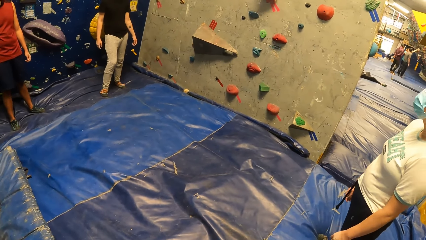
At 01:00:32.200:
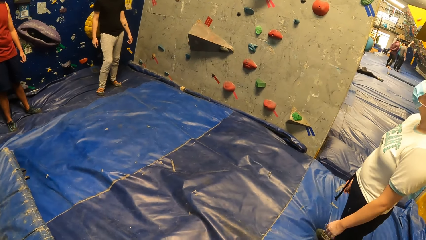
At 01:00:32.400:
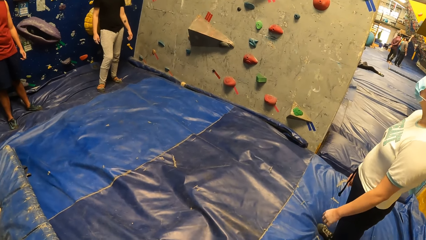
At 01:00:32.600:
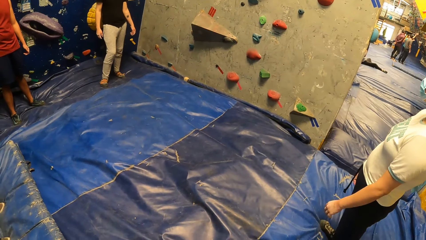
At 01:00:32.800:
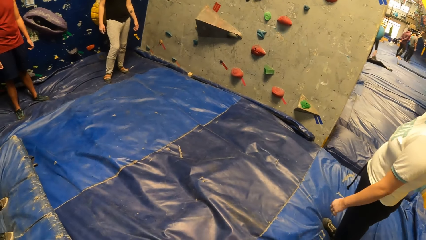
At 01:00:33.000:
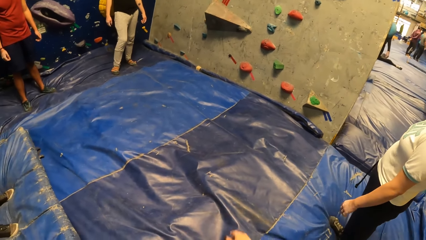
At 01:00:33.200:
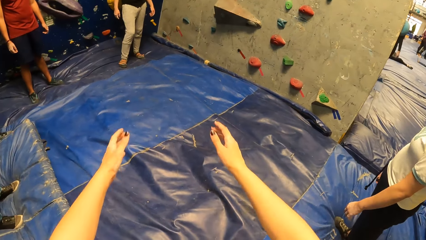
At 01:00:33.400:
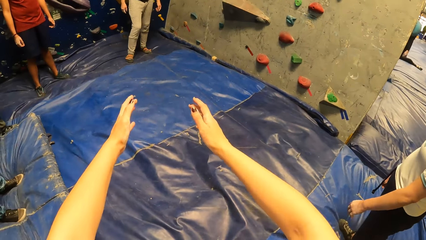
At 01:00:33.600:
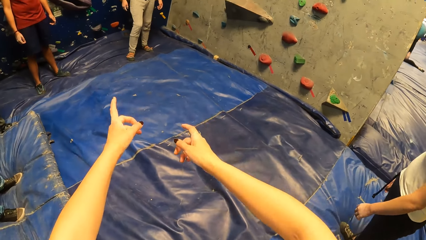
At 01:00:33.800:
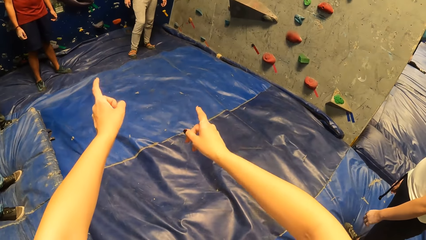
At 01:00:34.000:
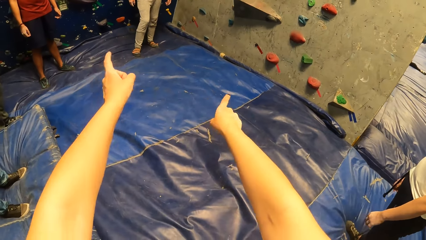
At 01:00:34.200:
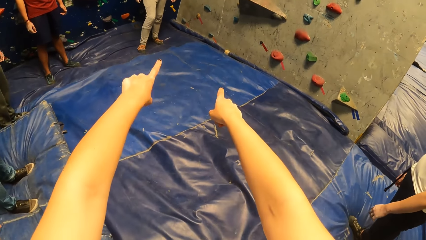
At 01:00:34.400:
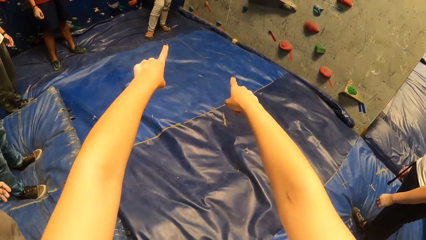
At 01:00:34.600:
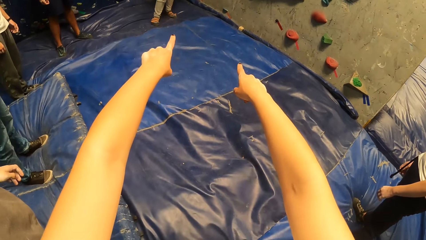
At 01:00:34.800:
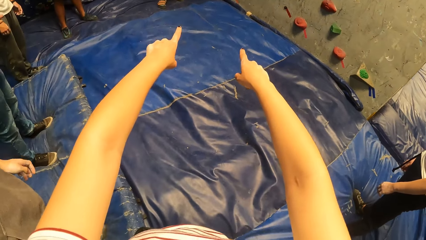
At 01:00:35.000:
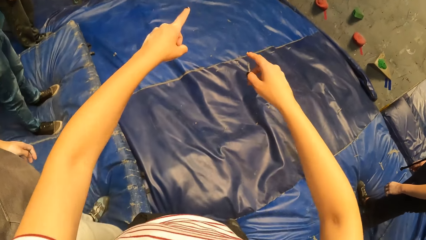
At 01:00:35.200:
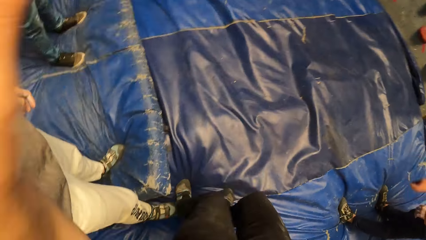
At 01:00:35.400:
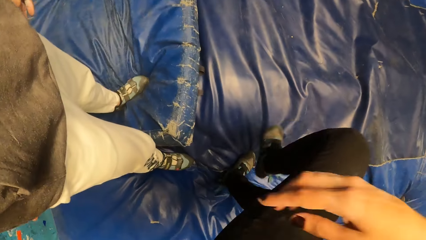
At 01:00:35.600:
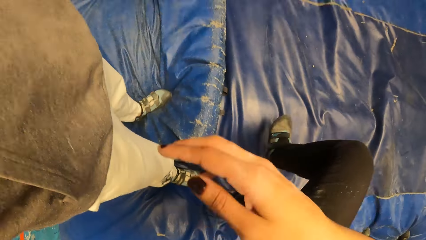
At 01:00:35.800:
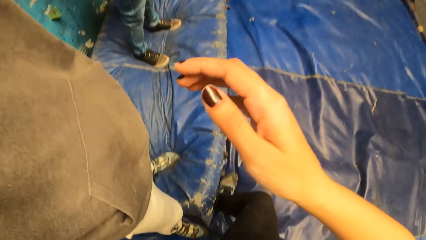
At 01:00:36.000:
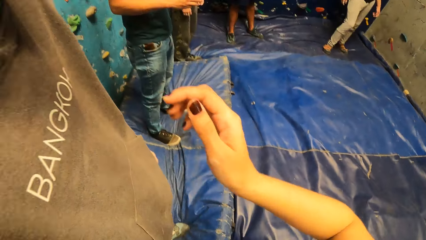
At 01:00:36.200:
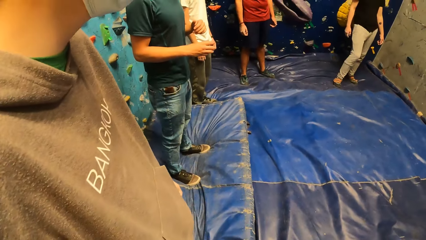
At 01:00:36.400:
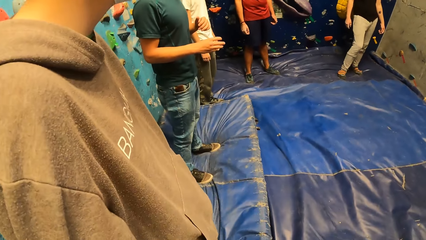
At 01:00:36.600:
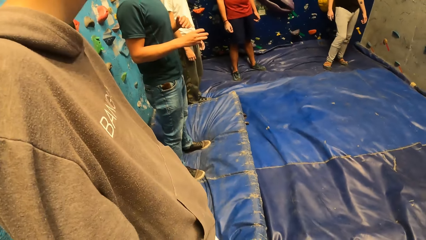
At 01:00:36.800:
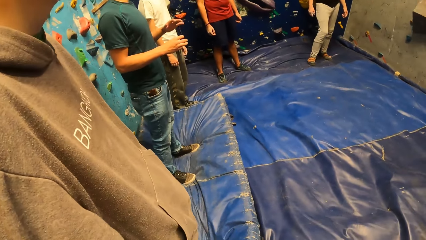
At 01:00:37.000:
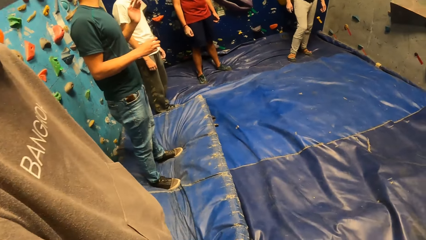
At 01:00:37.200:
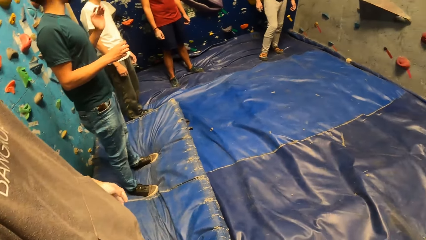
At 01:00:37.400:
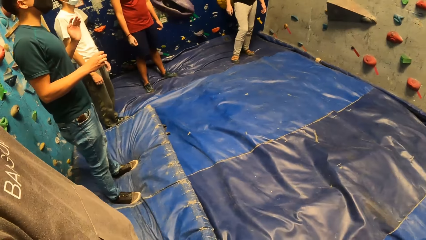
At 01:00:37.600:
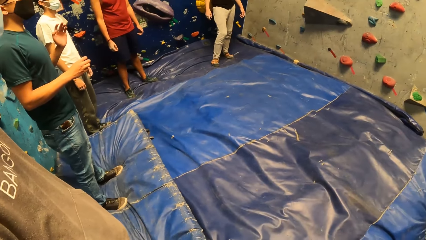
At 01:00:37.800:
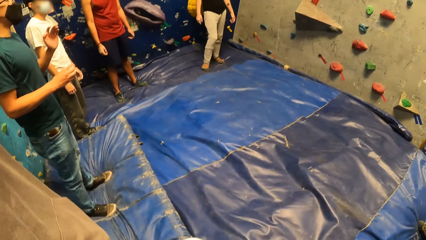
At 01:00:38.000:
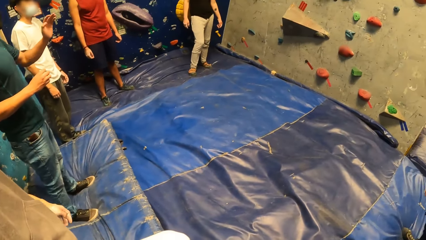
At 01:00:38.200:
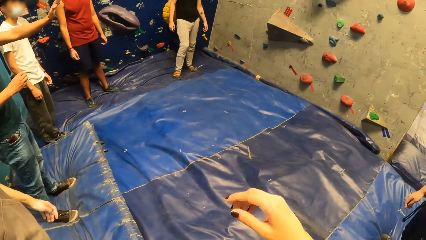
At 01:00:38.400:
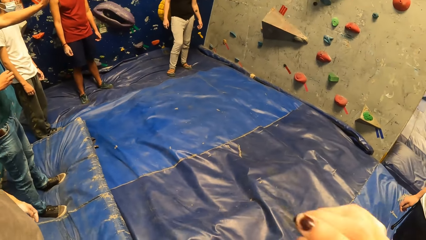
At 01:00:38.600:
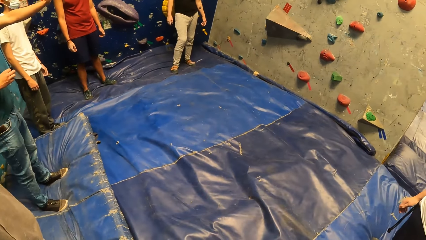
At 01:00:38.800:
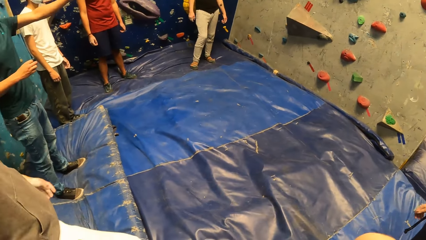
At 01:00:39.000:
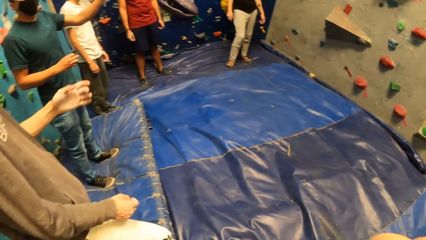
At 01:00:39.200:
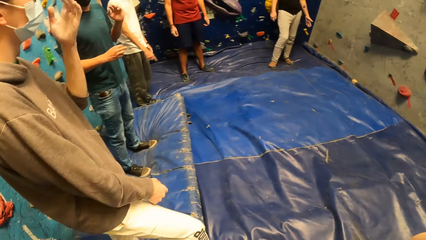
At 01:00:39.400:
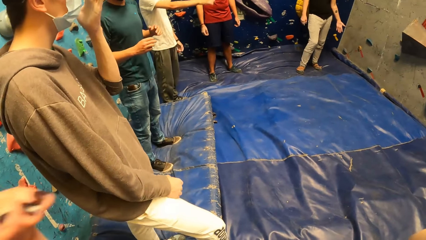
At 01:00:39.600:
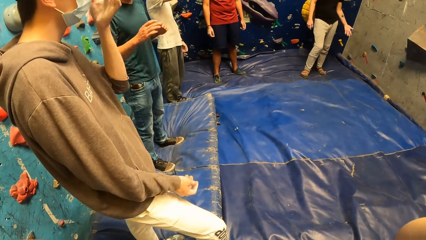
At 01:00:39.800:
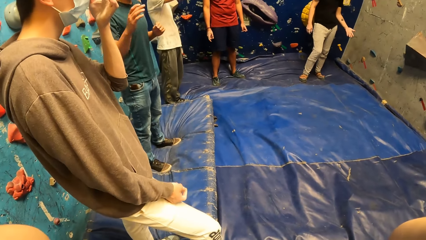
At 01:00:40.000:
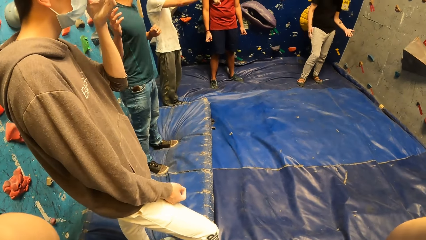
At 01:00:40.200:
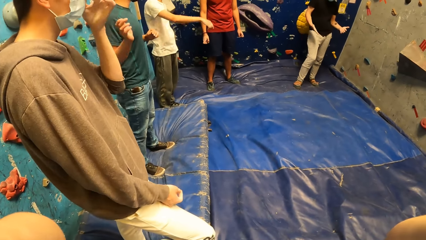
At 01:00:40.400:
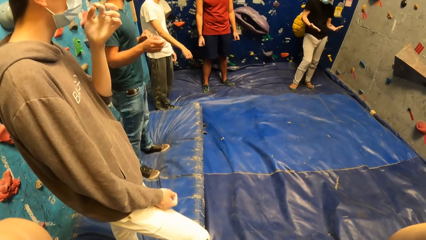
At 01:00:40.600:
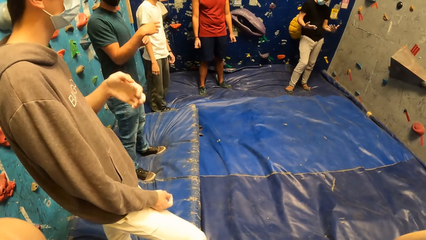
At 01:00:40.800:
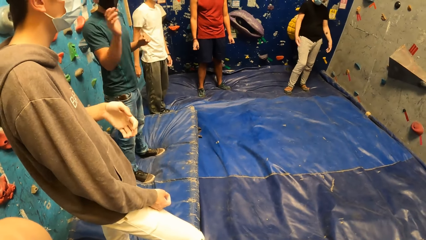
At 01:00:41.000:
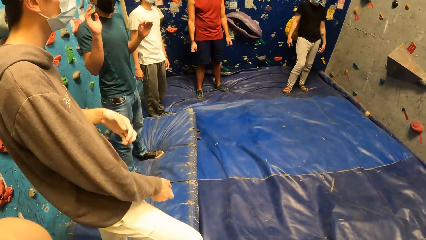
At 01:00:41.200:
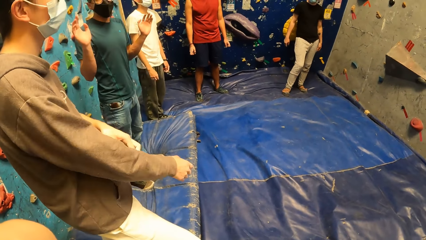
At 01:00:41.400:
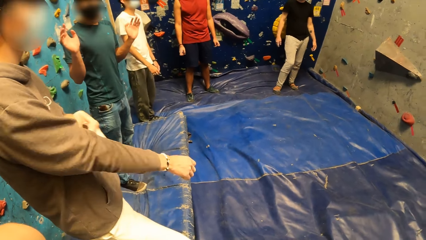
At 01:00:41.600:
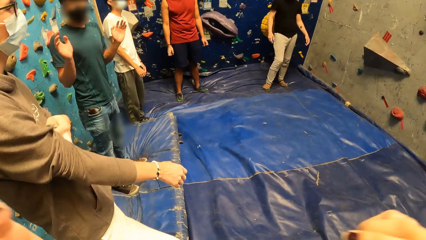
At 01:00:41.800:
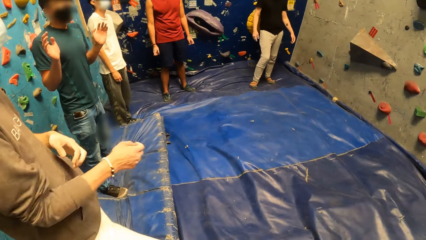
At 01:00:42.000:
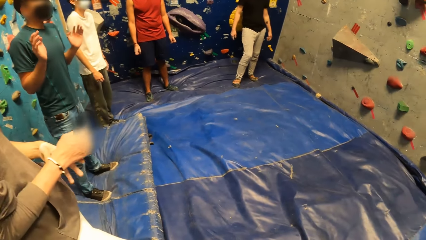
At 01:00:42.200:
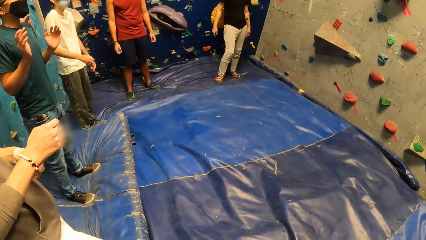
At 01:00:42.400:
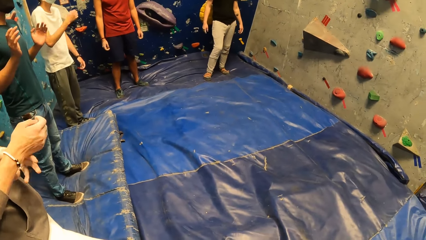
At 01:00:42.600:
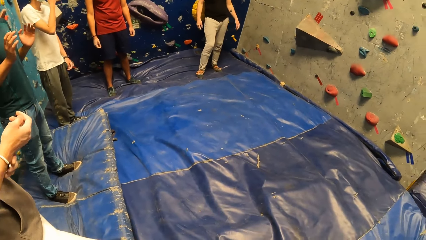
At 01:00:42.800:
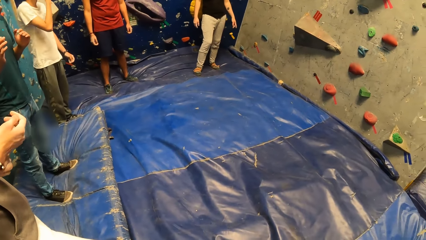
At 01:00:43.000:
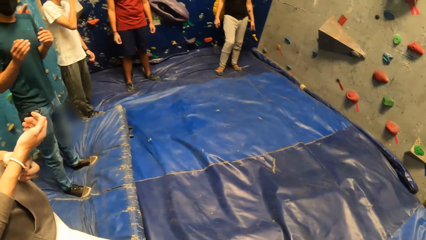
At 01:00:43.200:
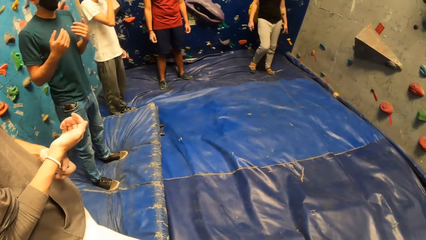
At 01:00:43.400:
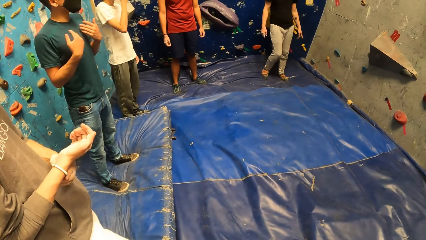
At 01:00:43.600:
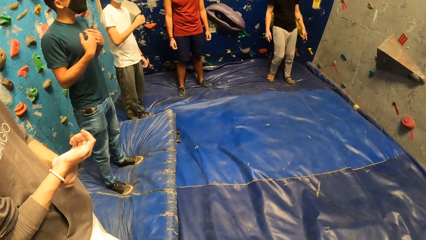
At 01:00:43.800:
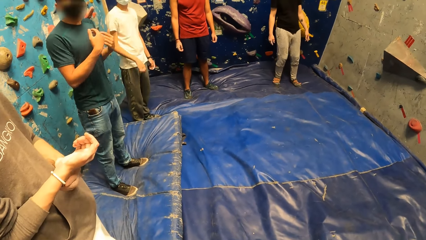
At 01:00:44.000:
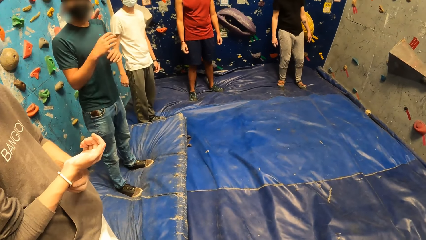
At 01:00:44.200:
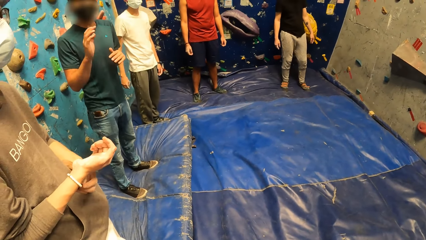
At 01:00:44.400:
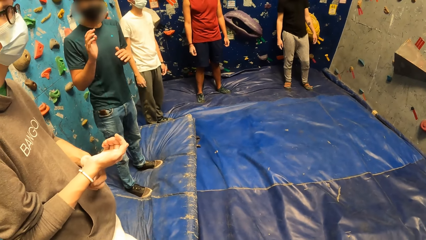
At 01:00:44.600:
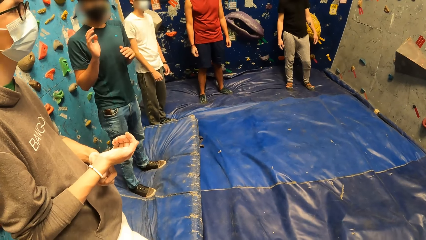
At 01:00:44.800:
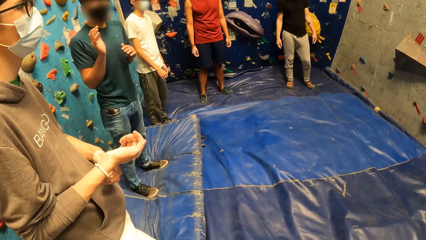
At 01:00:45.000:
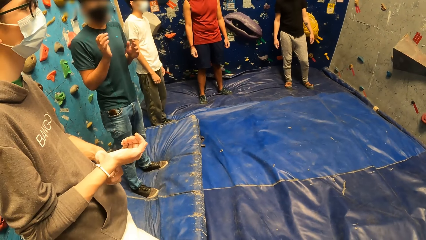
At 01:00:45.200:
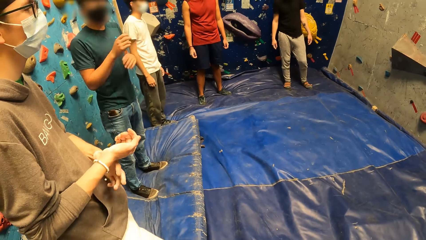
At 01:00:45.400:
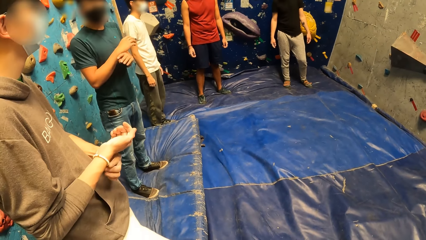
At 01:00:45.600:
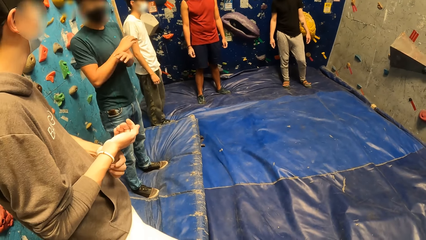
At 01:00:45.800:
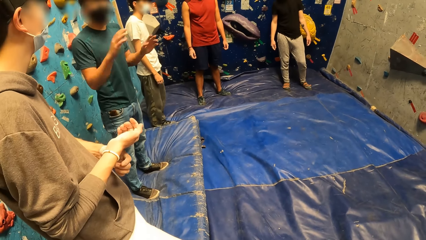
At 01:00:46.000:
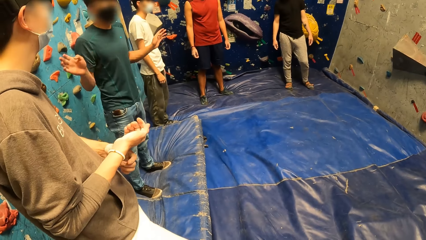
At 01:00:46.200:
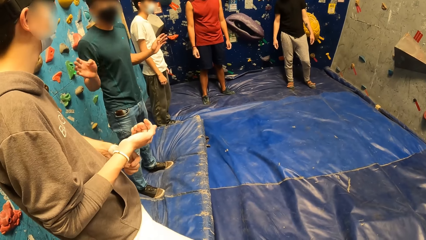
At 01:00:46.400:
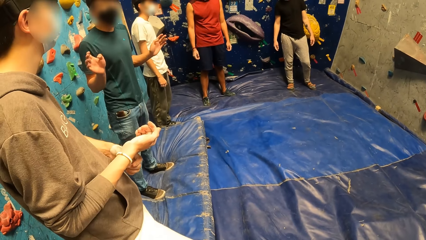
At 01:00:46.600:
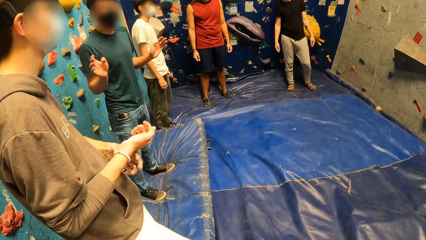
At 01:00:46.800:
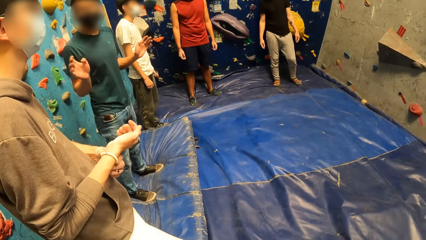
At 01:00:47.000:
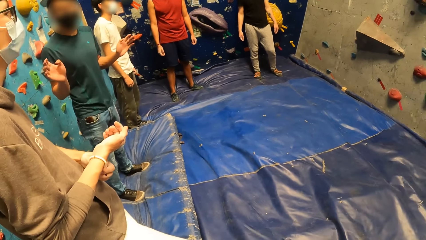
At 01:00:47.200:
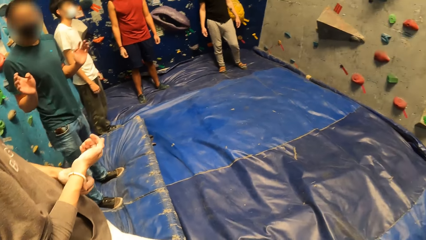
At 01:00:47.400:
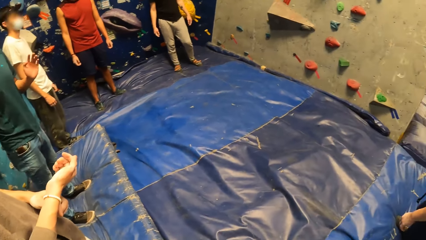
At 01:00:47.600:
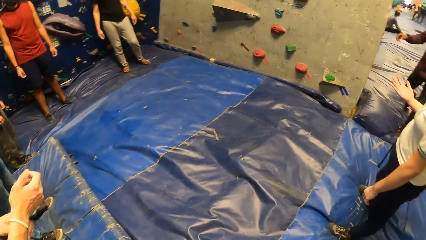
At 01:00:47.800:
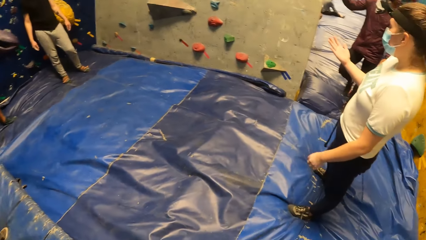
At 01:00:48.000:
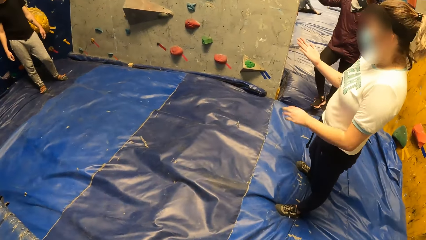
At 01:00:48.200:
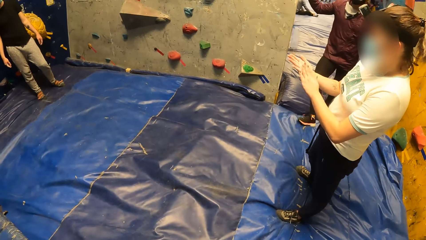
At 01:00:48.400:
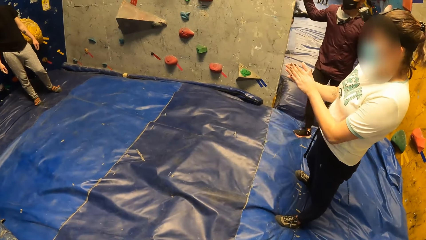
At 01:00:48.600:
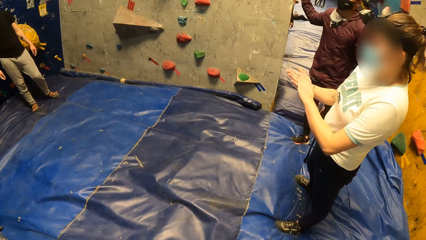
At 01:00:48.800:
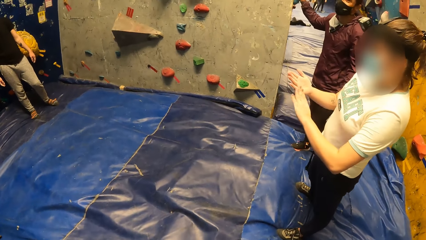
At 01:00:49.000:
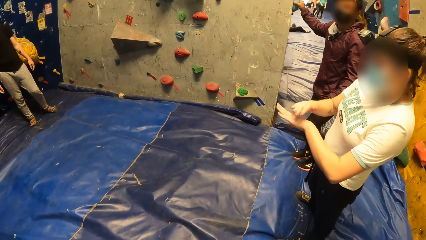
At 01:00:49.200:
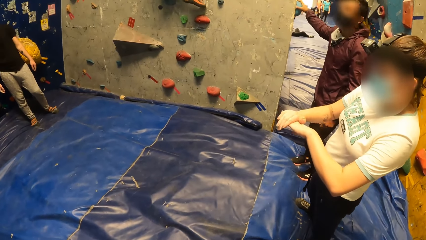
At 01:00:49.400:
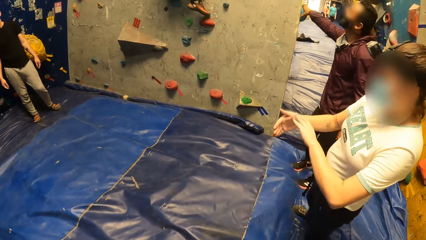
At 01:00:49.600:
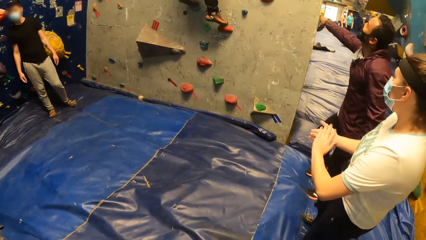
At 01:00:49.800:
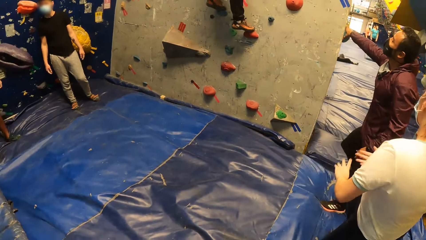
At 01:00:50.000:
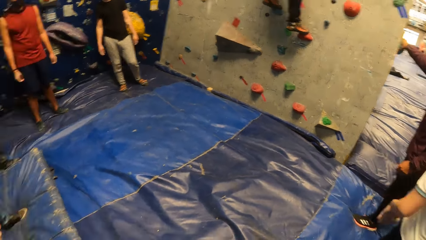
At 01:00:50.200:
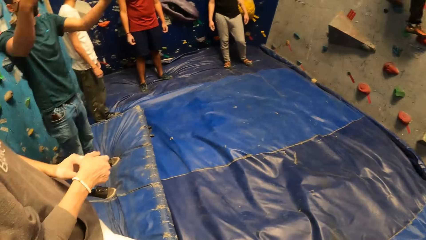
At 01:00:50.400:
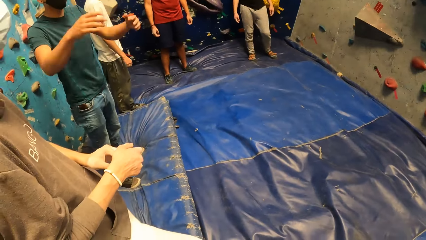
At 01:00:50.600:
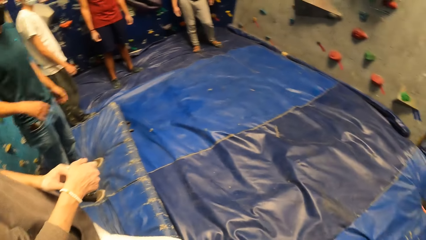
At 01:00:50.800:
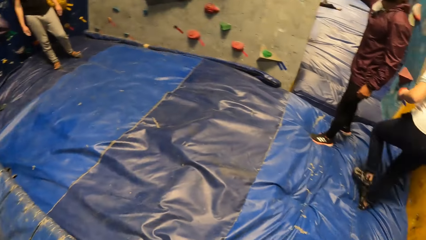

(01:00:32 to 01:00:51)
The camera wearer converses with the group of people. They raise both hands, point with both hands and bring their hands back. They touch their face with their right hand. The man touches his face with his left hand. The man pulls up the right sleeve of his shirt with his left hand. The man holds a bracelet in his right hand with his left hand. The camera wearer turns around.
